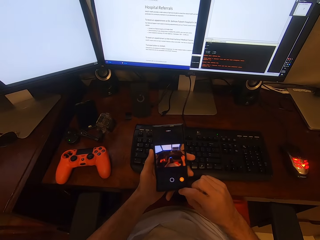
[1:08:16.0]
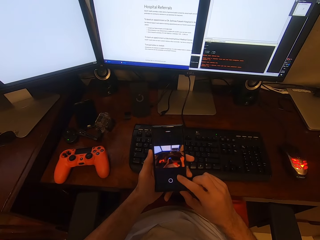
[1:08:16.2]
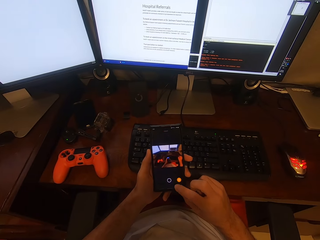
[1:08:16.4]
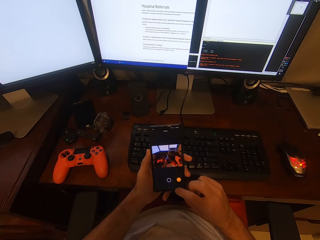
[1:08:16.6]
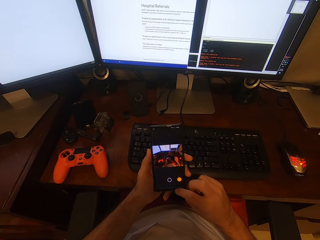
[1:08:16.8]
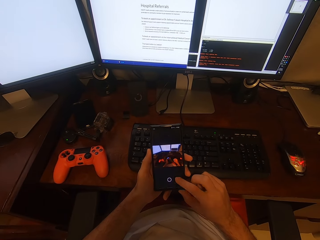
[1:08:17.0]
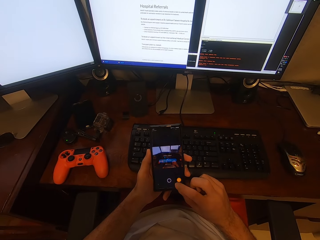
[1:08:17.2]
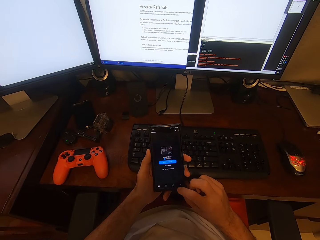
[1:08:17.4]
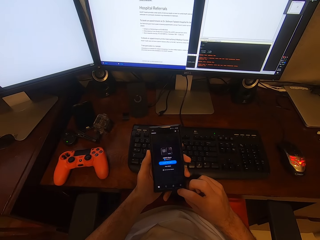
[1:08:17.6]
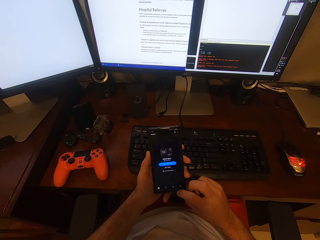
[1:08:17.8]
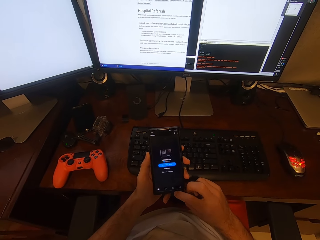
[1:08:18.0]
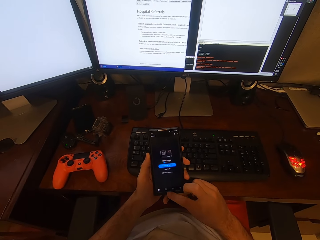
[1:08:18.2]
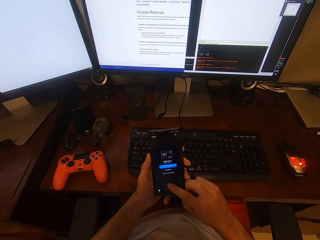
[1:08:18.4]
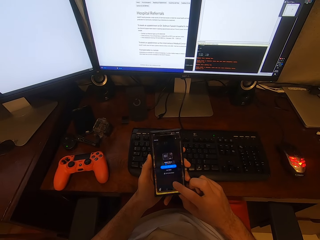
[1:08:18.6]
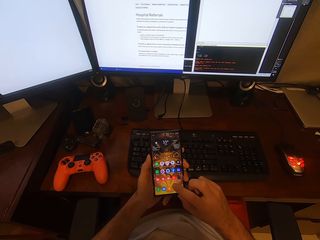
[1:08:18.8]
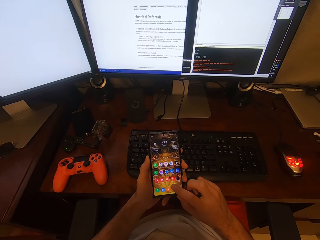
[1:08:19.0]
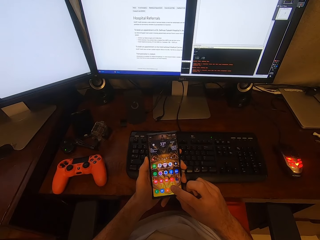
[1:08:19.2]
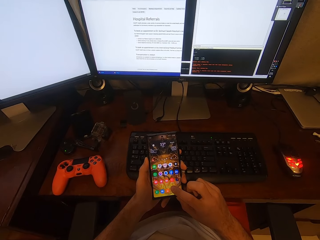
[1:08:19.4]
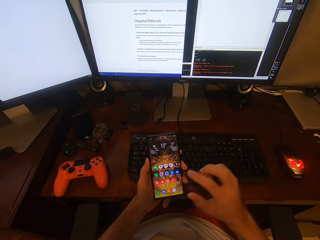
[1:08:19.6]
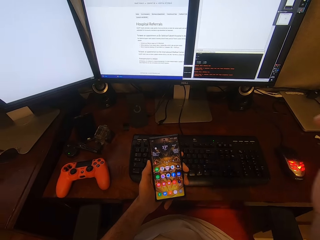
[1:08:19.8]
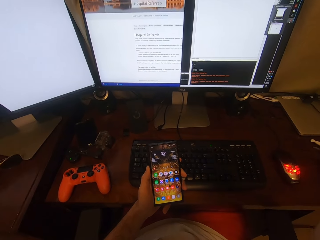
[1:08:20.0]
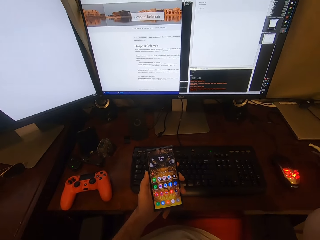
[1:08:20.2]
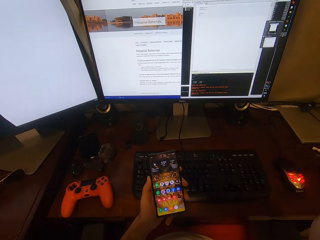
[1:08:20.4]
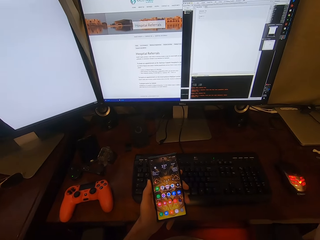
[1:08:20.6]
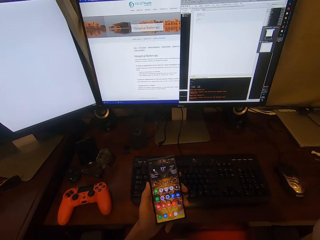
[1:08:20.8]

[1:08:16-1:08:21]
The camera wearer uses a phone. He scrolls the phone screen. He lifts his hand. He holds the phone.
